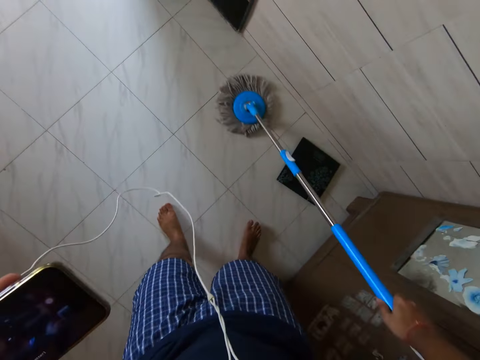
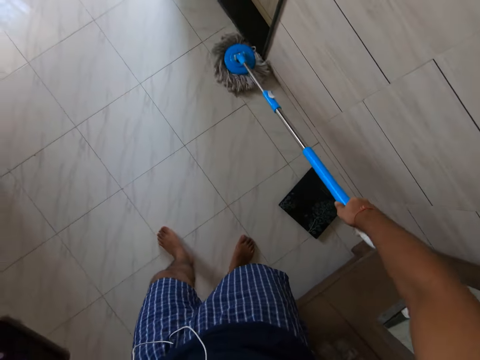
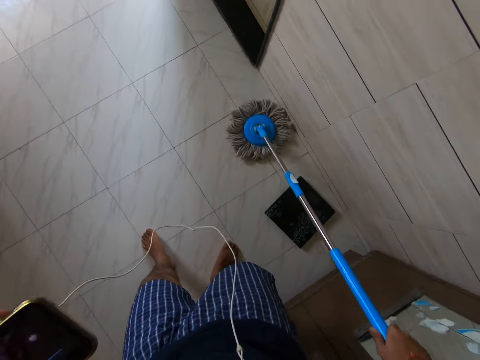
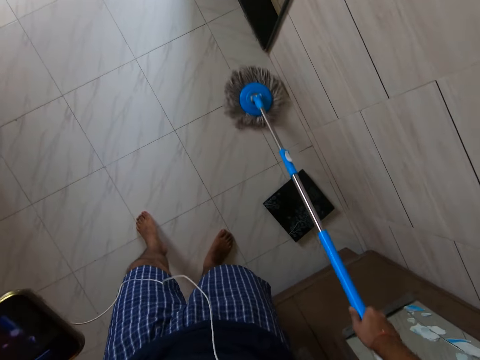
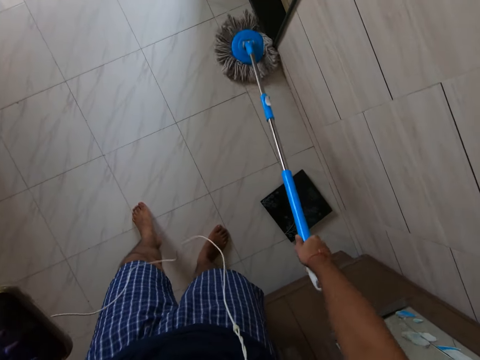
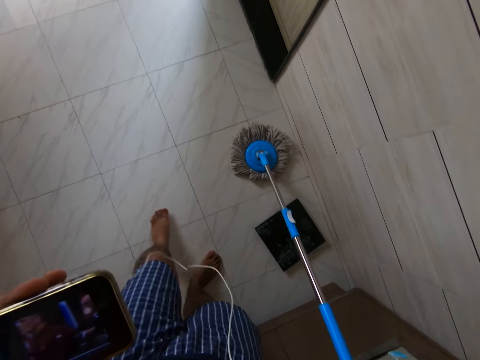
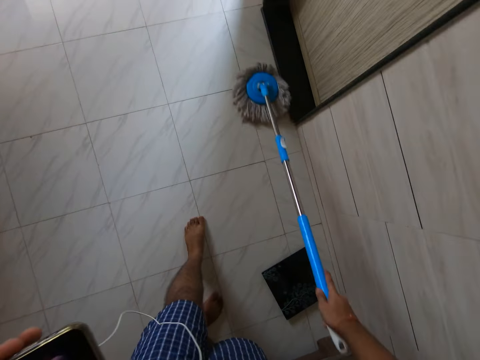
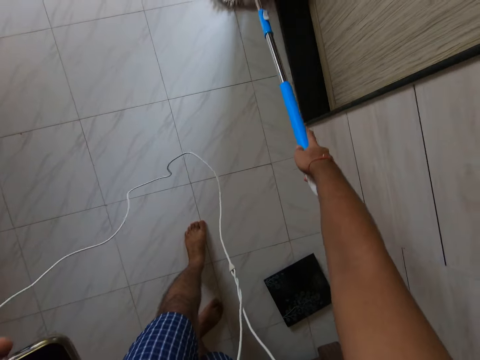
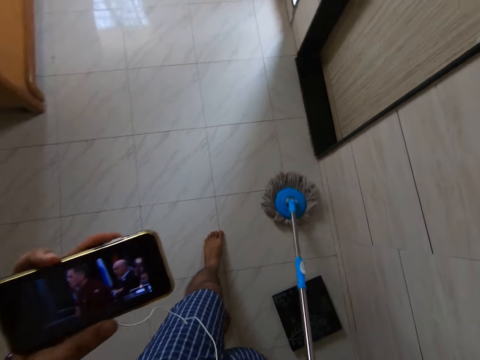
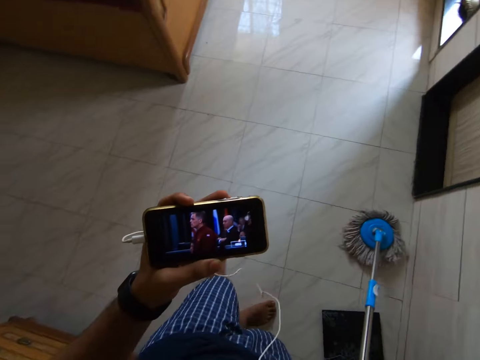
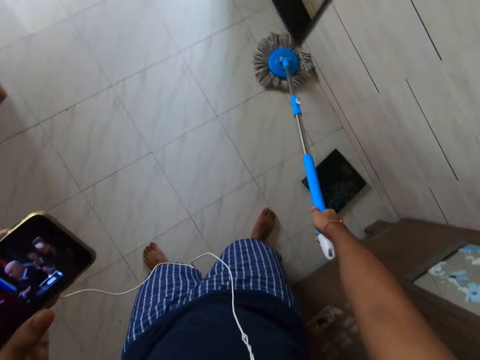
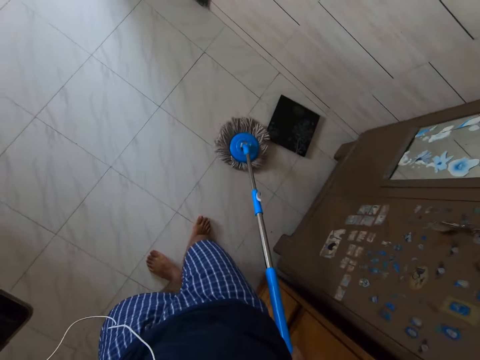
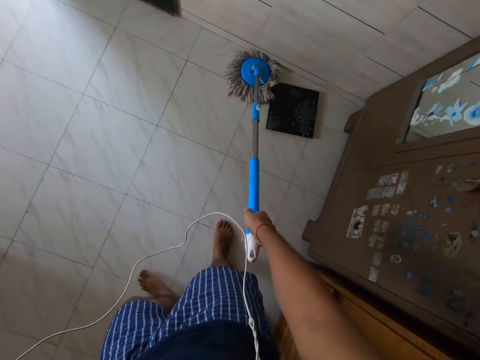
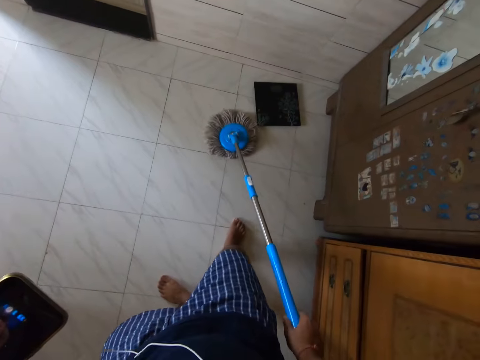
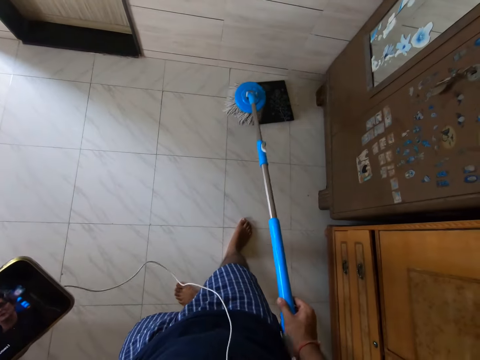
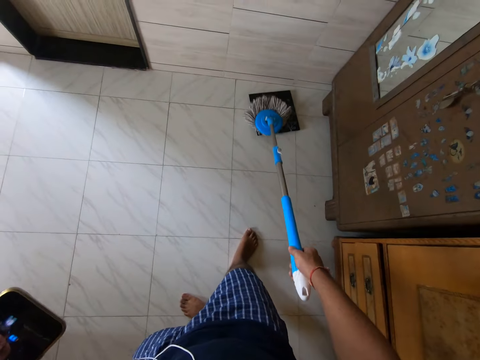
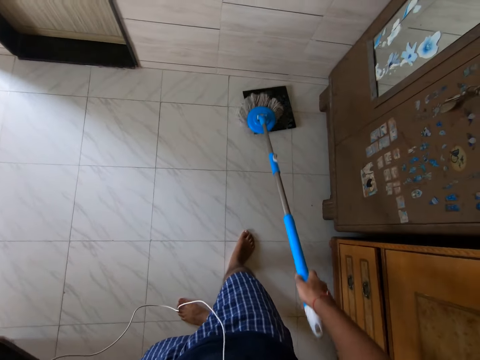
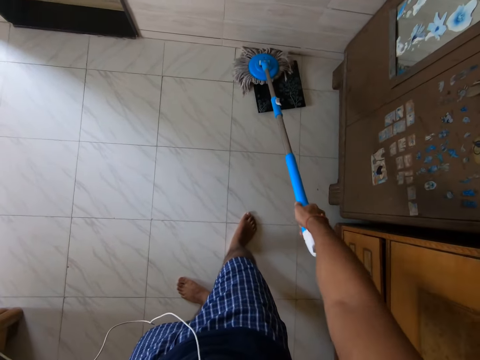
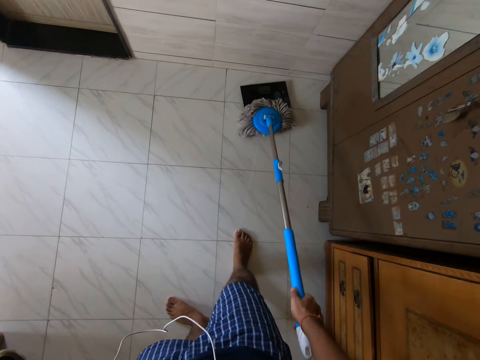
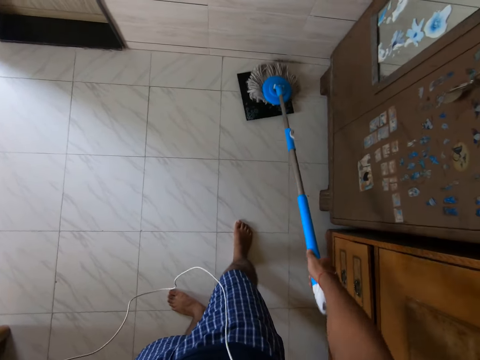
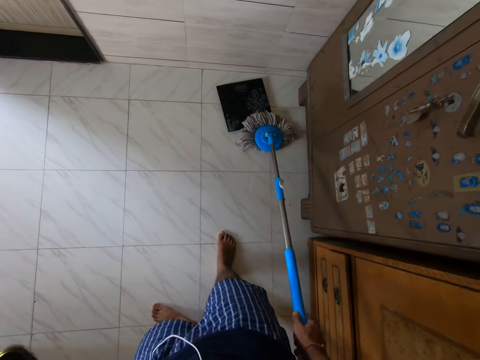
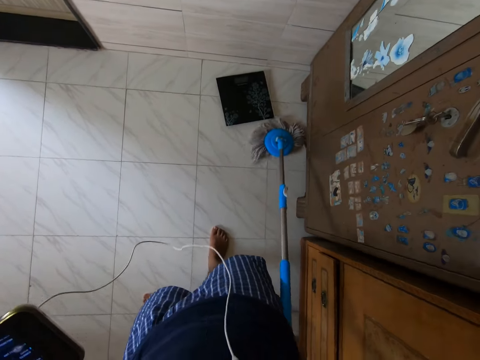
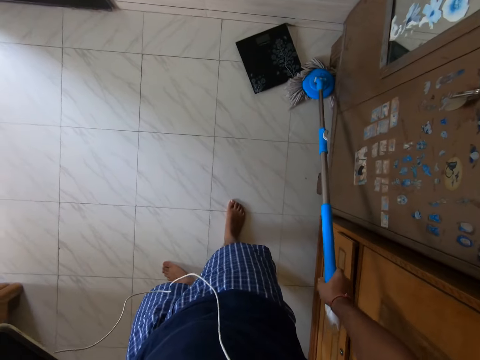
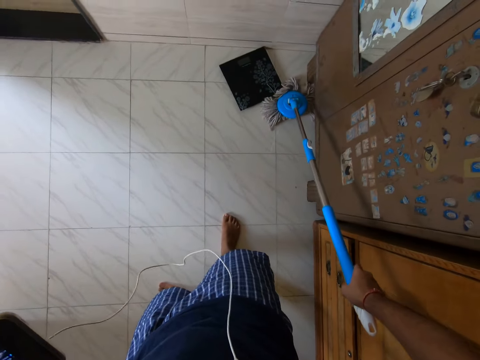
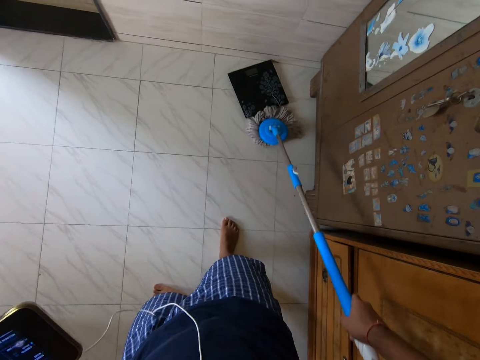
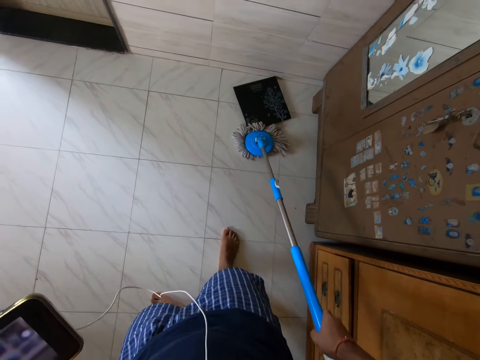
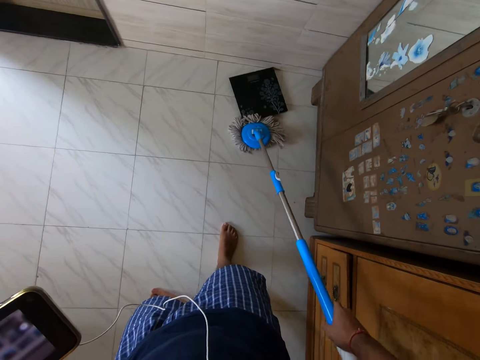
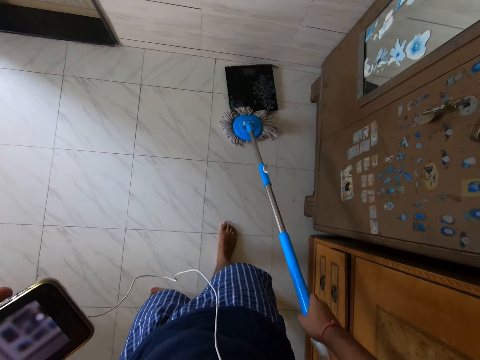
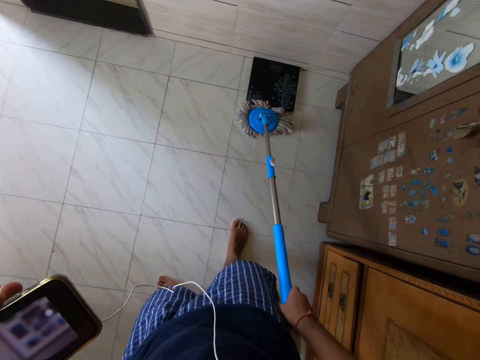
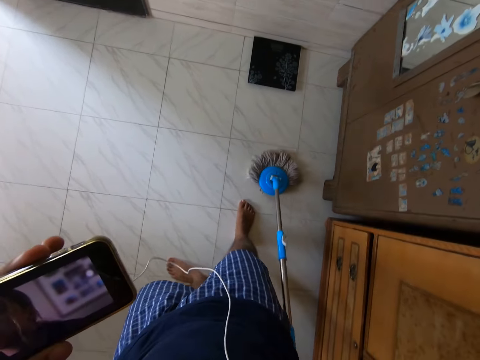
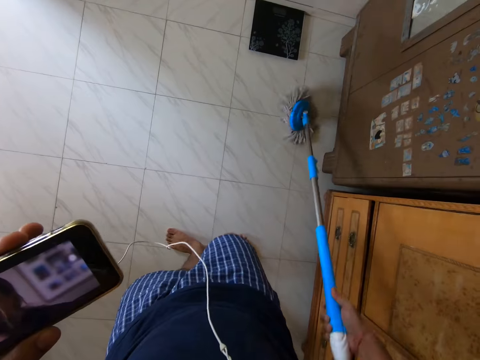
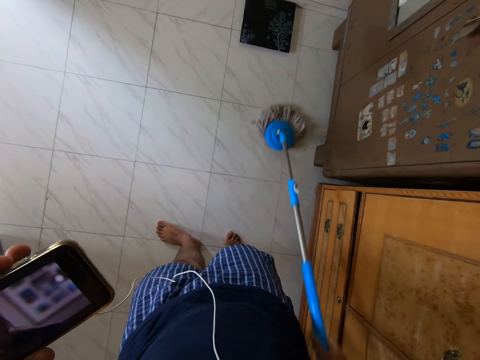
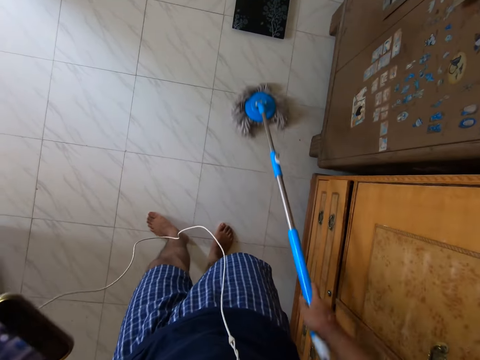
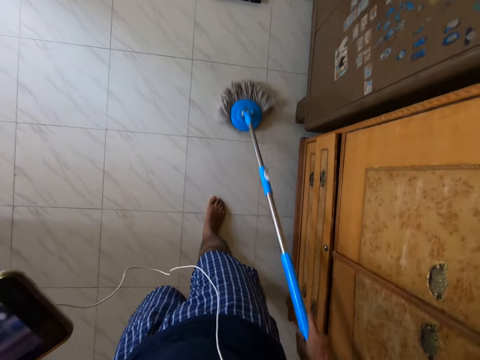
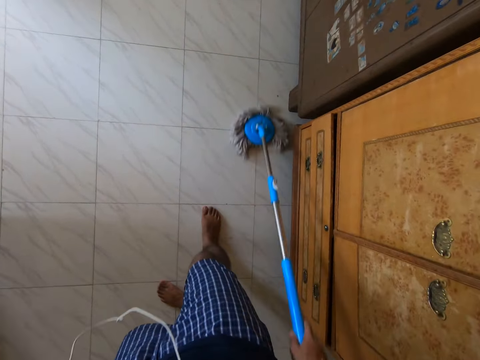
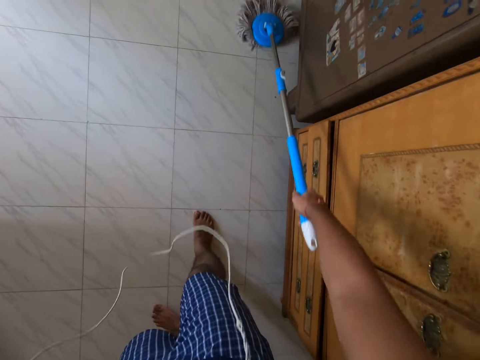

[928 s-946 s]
The camera wearer mops the mat on the floor. They move the mat with the spin mop. They mop the floor with the spin mop.

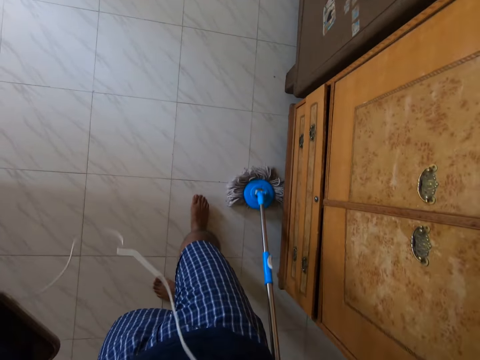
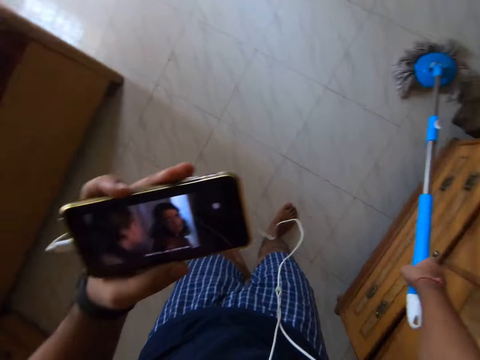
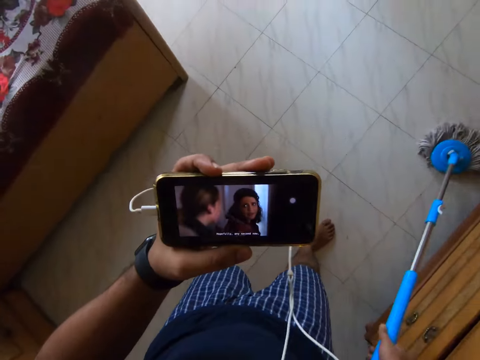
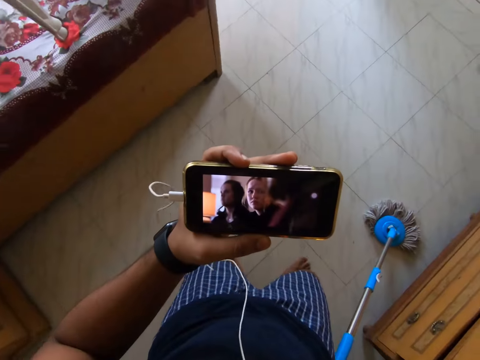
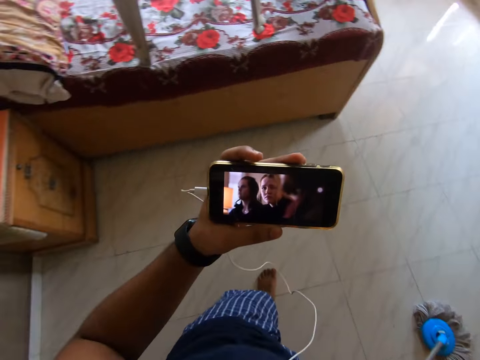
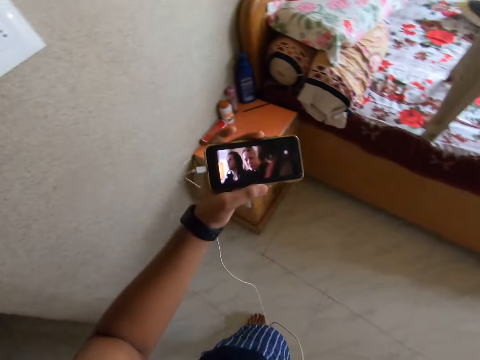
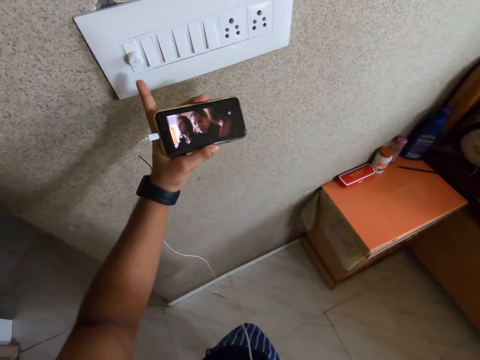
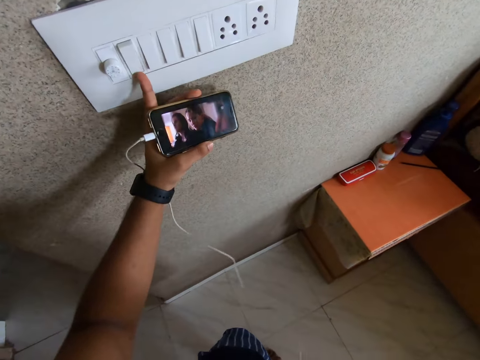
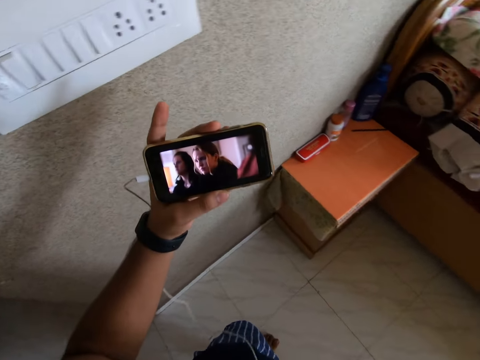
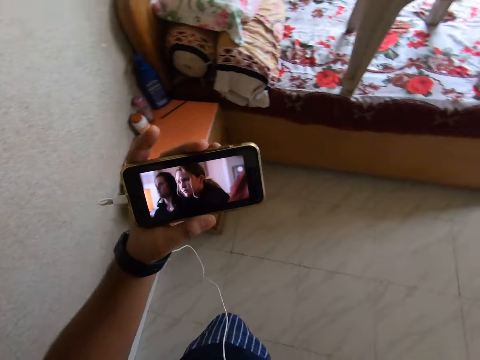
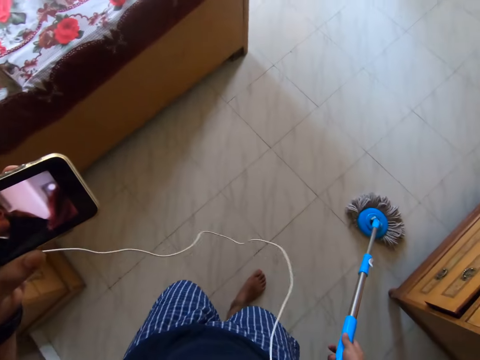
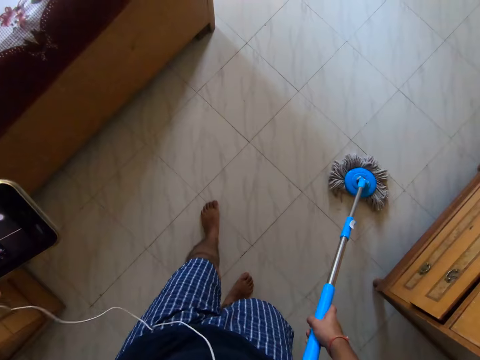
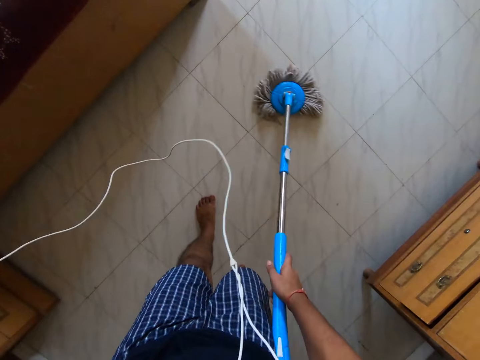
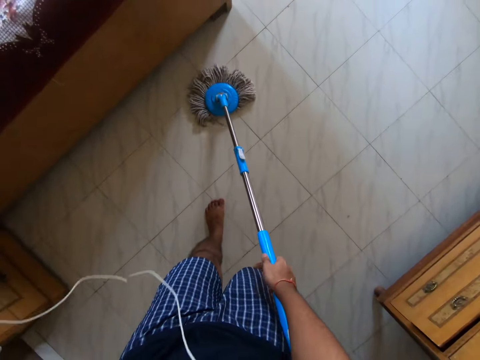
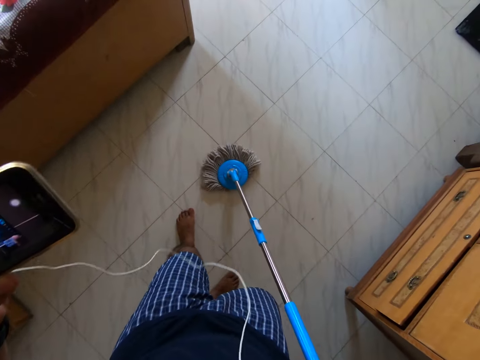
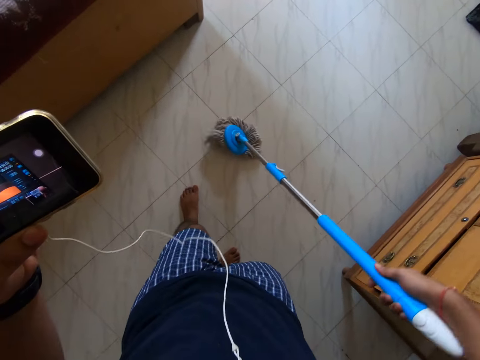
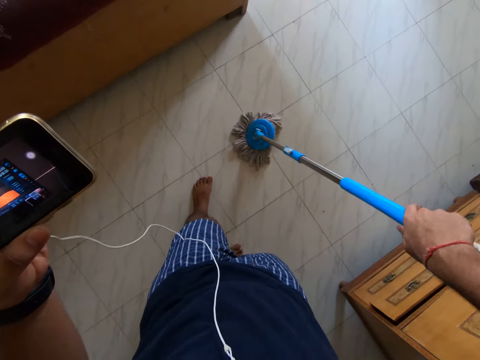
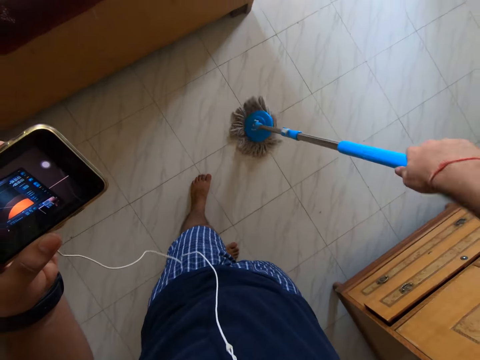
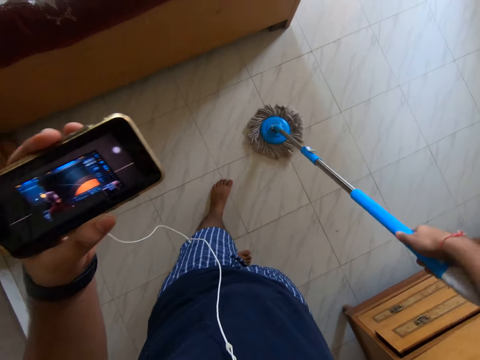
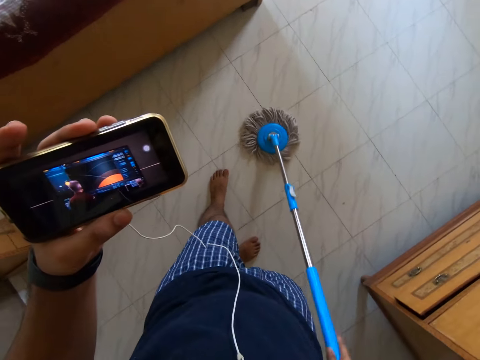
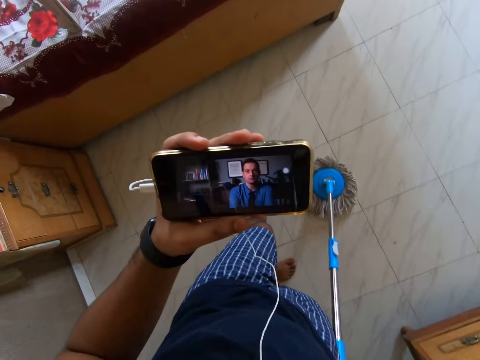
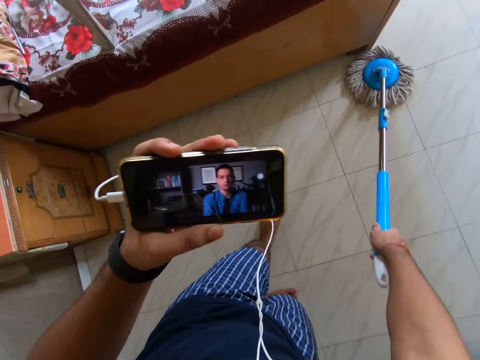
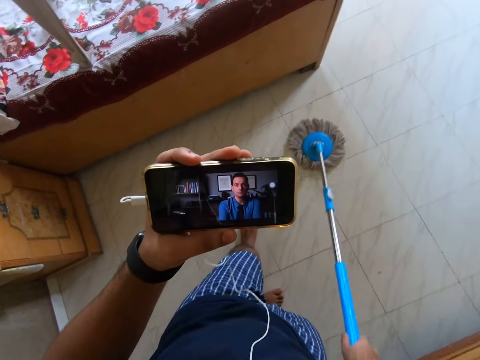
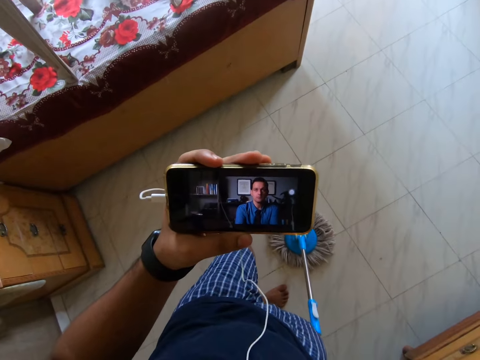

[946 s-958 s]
The camera wearer looks at his phone. He presses the switches on the wall. He mops the floor with the spin mop. He spins the spin mop. He mops the floor with the spin mop. He looks at his phone.
